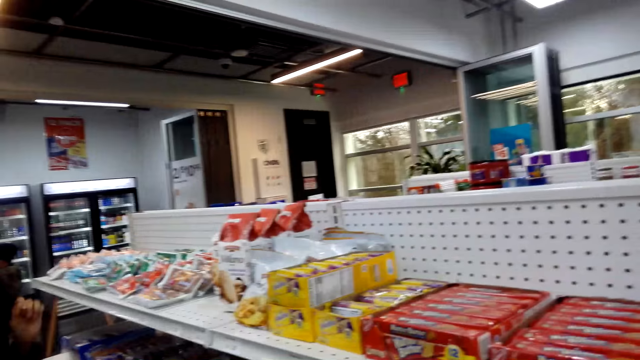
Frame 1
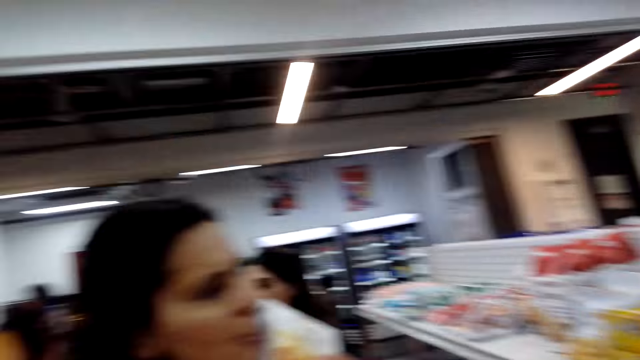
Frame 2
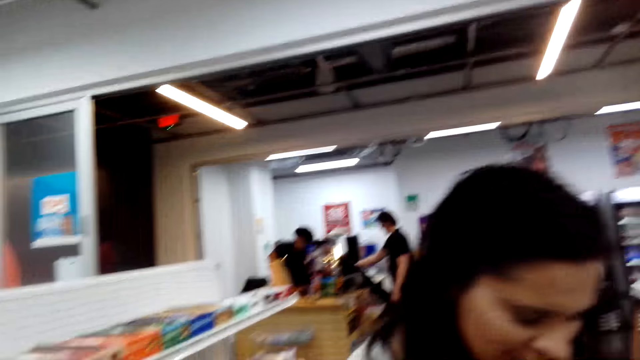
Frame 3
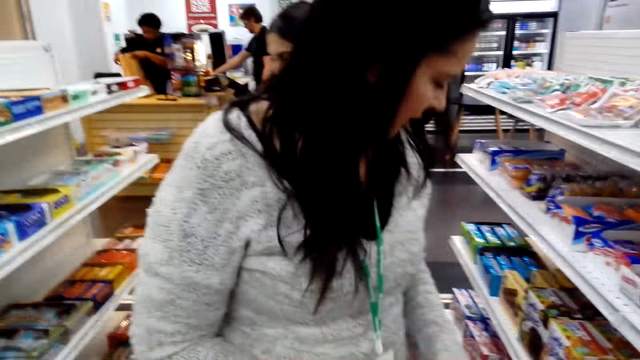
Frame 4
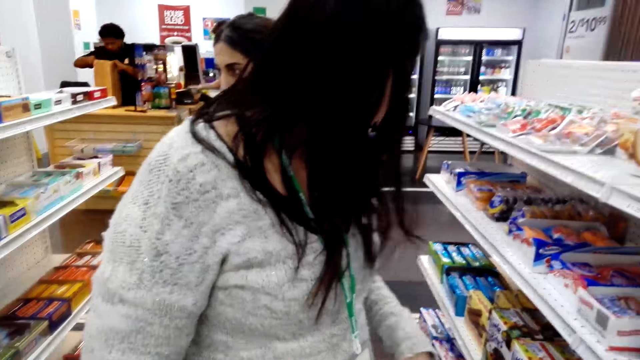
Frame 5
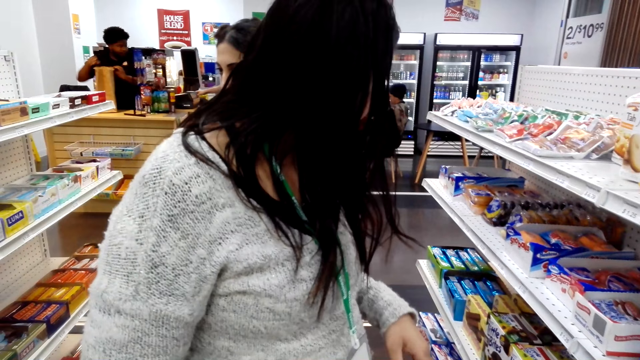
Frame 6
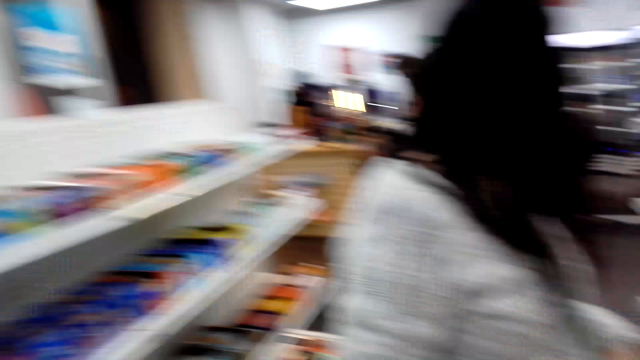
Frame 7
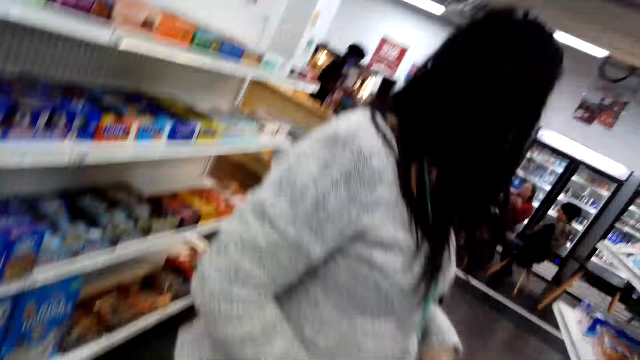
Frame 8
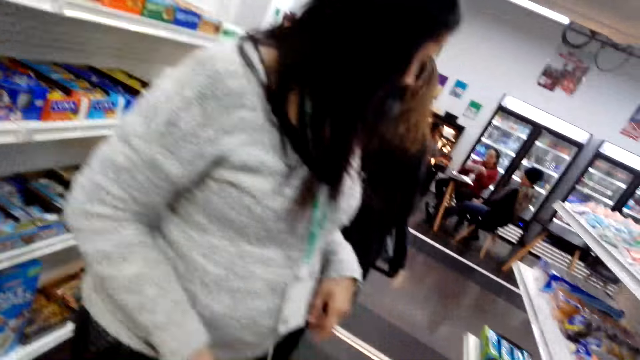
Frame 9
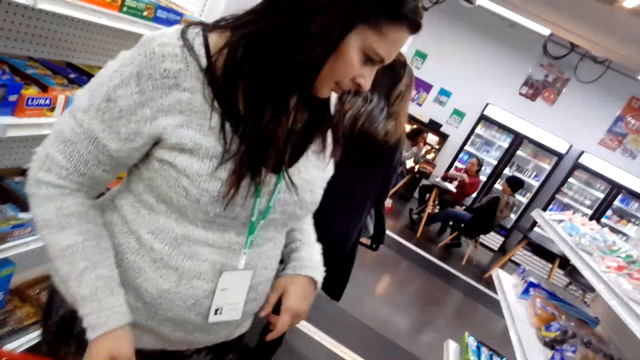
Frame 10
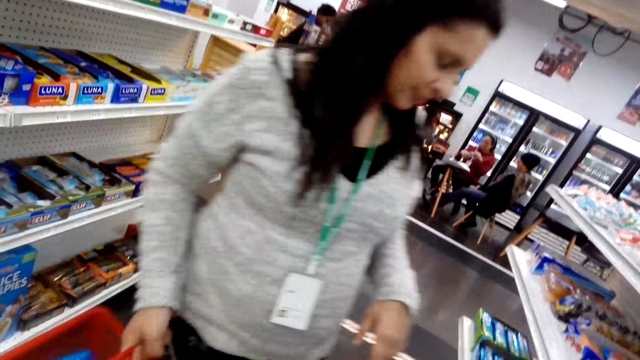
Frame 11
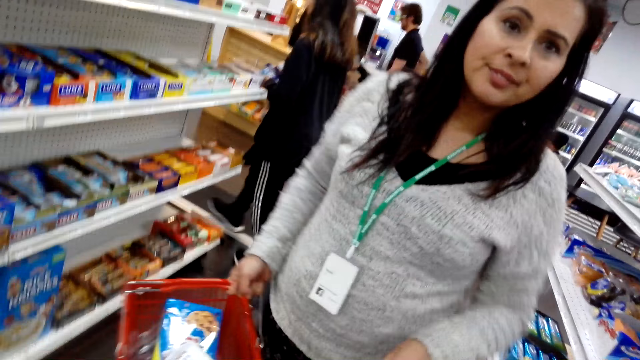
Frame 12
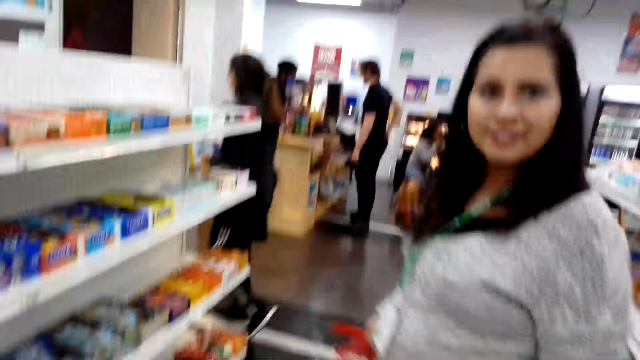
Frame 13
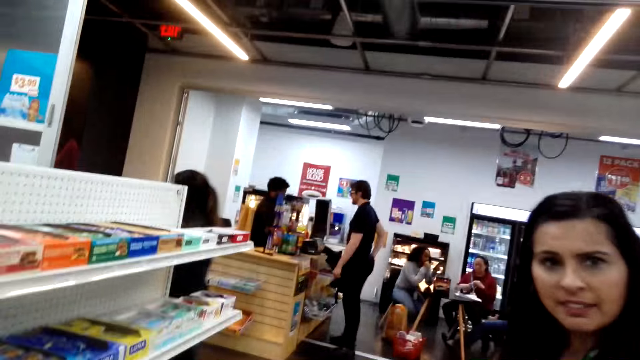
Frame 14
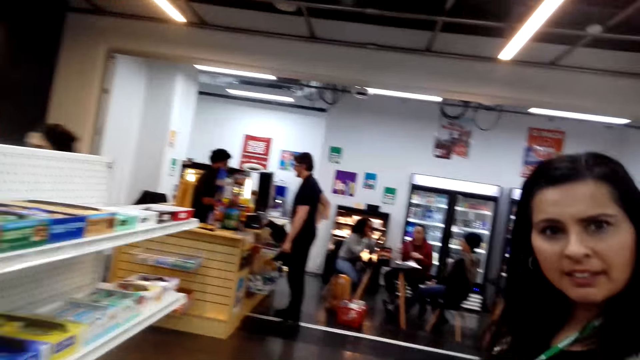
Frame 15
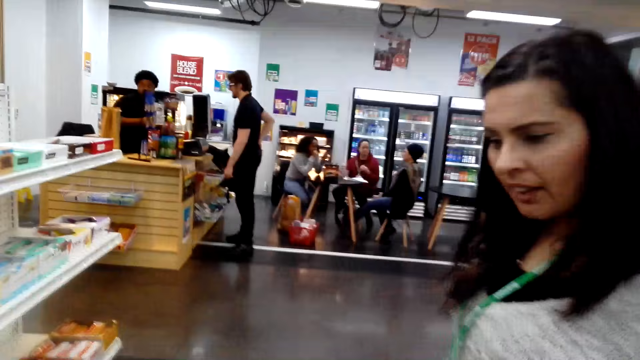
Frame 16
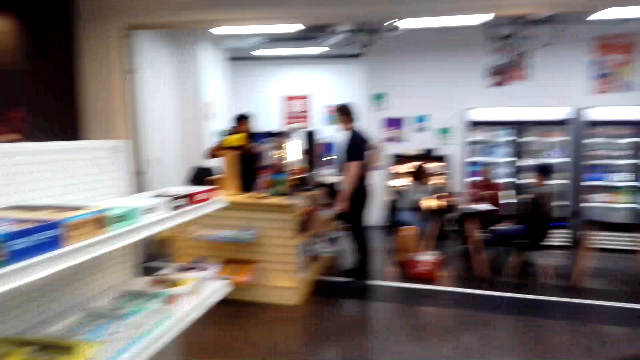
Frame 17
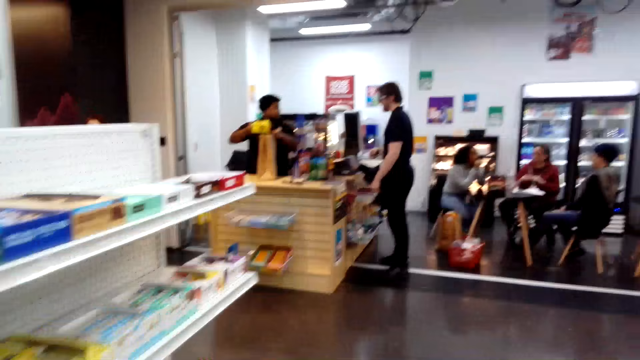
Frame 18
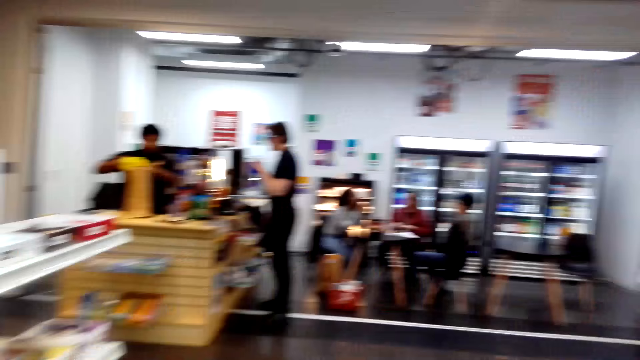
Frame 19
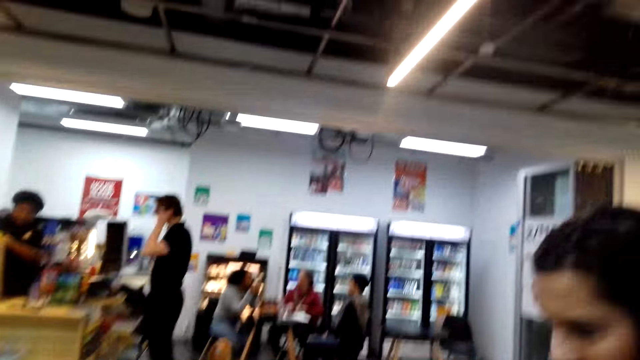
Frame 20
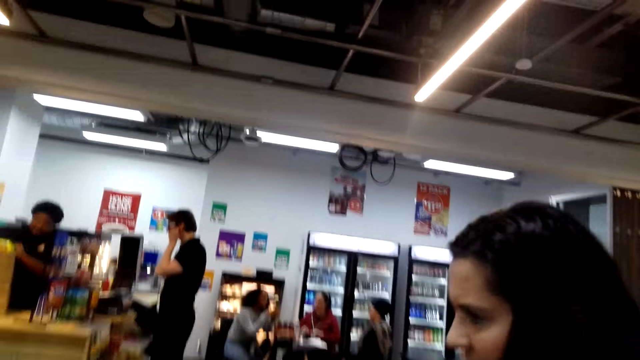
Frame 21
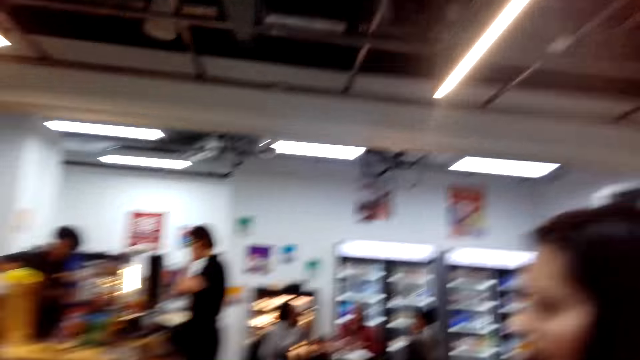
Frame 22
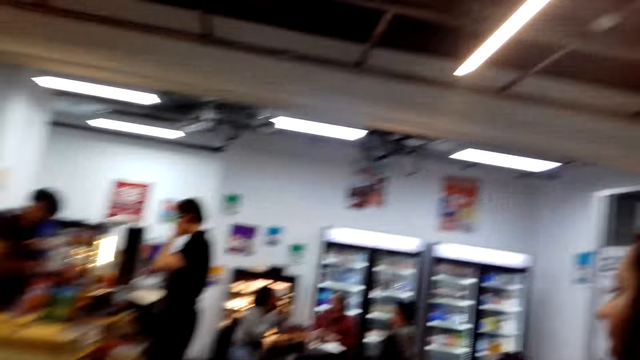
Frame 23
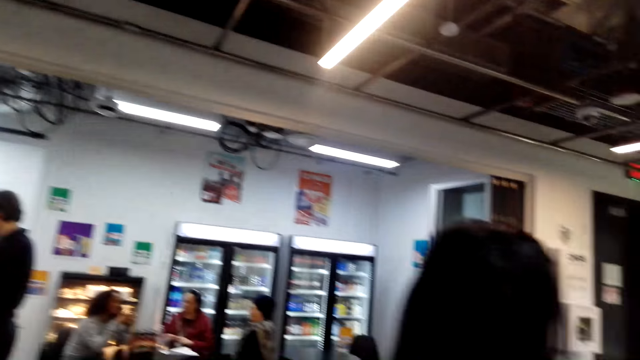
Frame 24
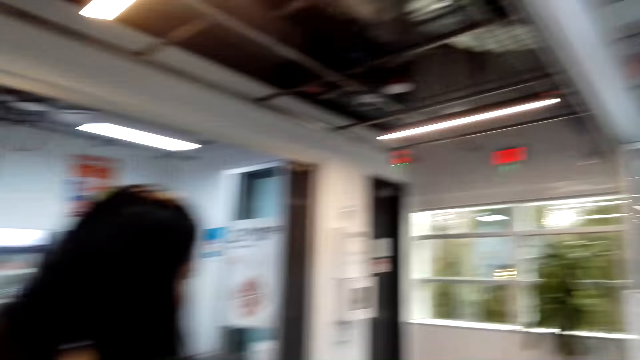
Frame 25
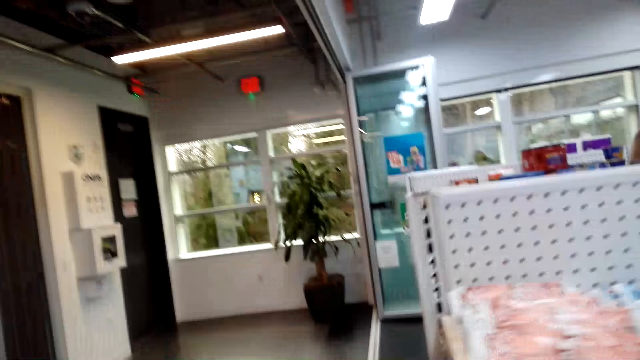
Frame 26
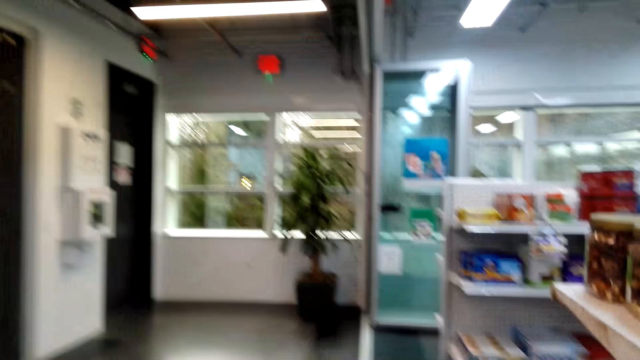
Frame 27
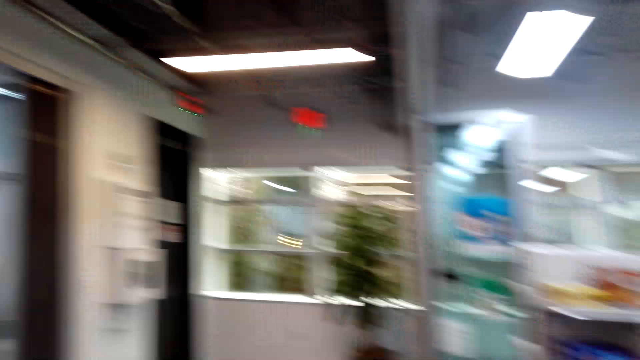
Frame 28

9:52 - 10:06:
The camera wearer speaks to a woman. The woman looks at the camera wearer. The camera wearer walks in the supermarket.

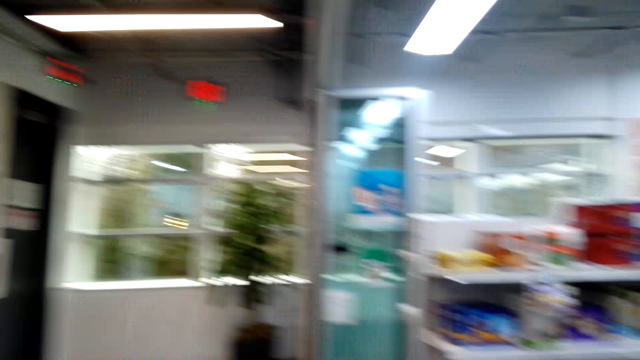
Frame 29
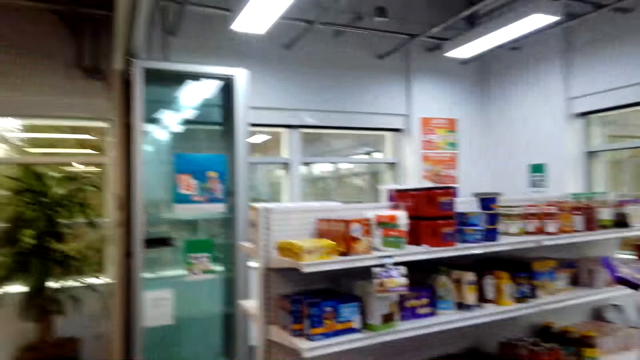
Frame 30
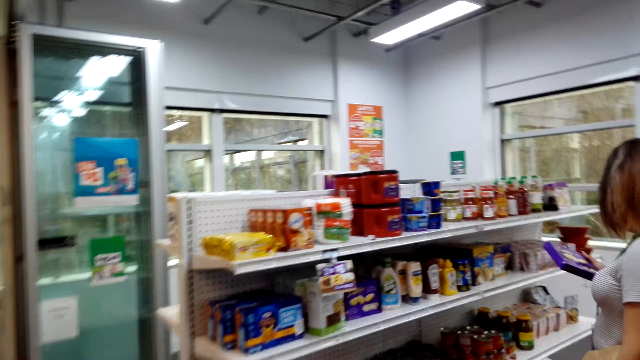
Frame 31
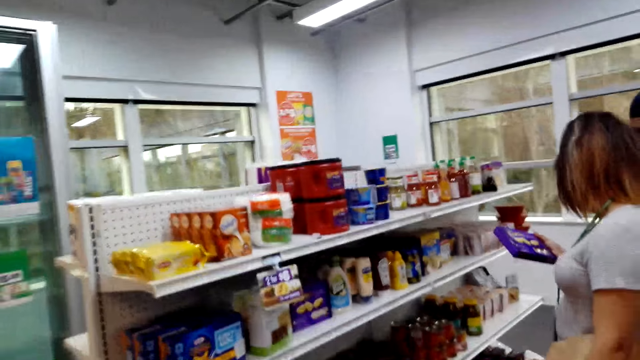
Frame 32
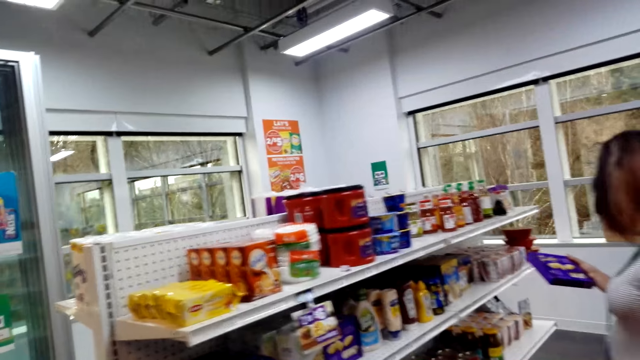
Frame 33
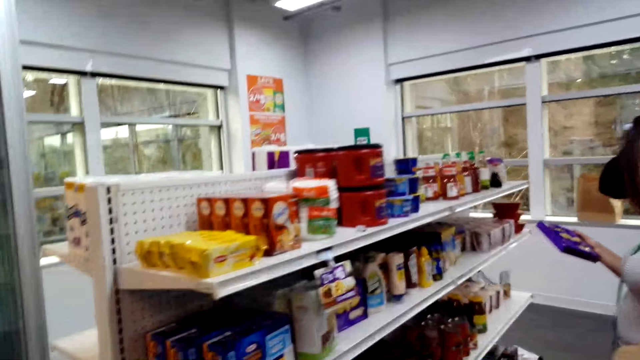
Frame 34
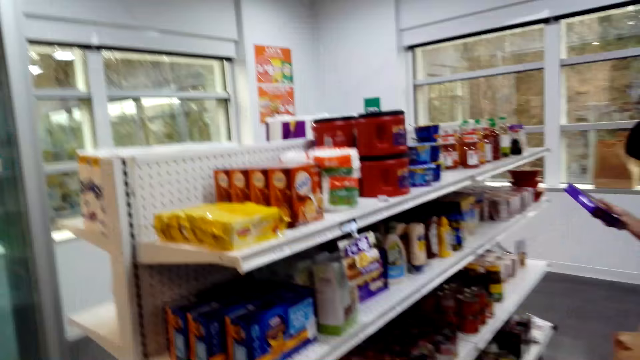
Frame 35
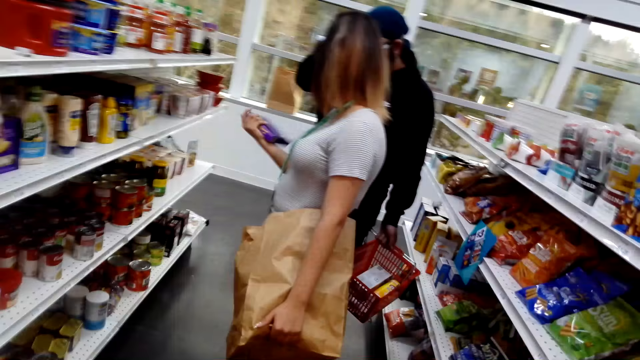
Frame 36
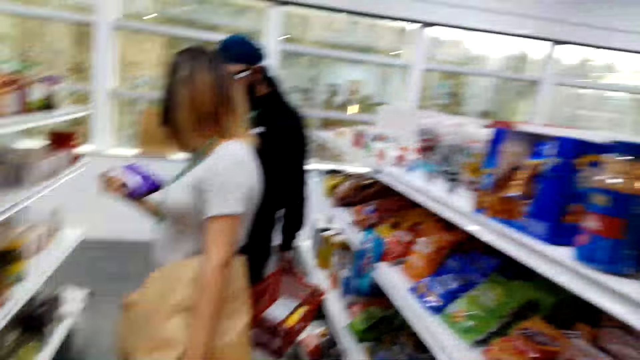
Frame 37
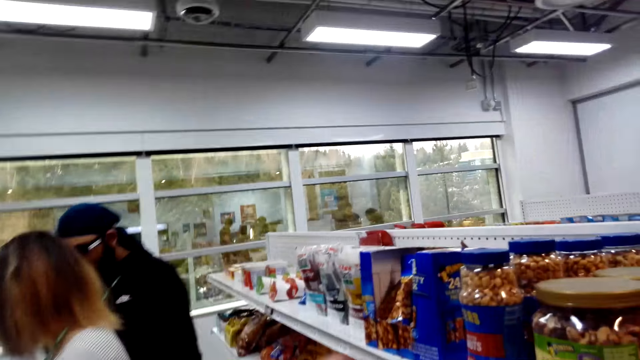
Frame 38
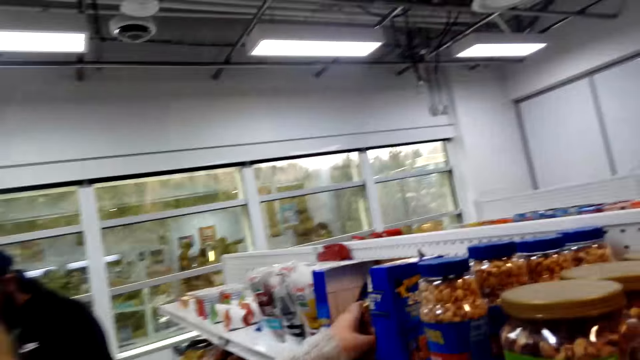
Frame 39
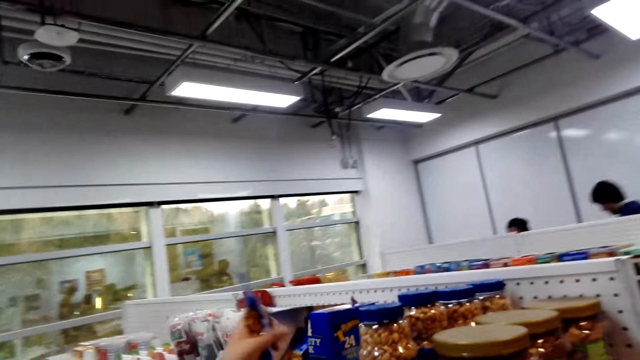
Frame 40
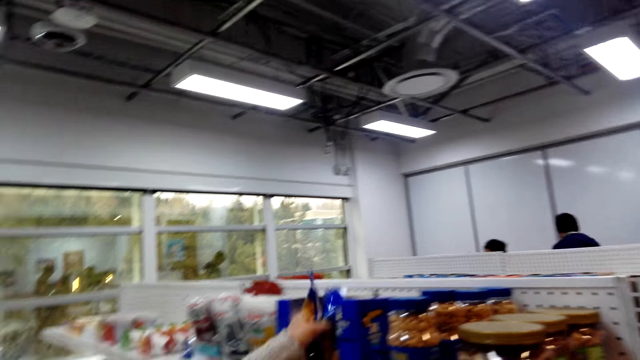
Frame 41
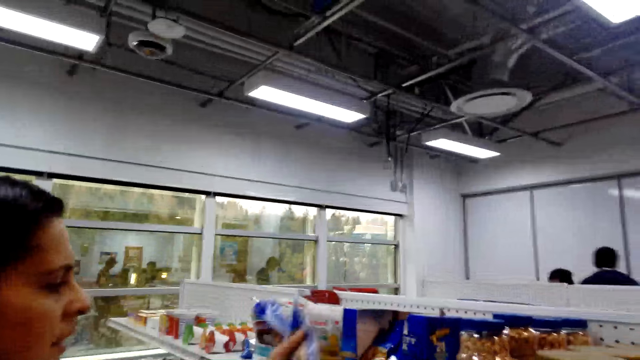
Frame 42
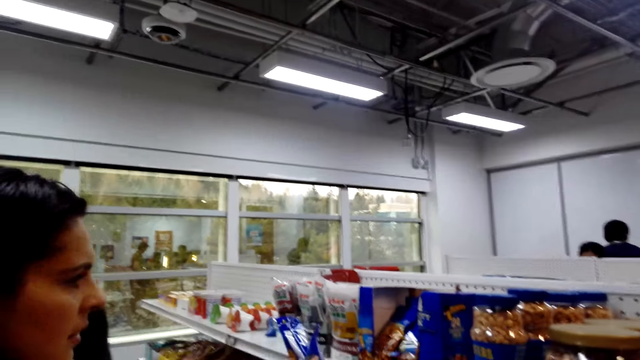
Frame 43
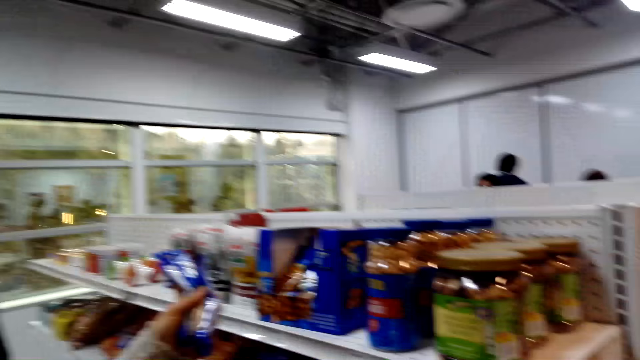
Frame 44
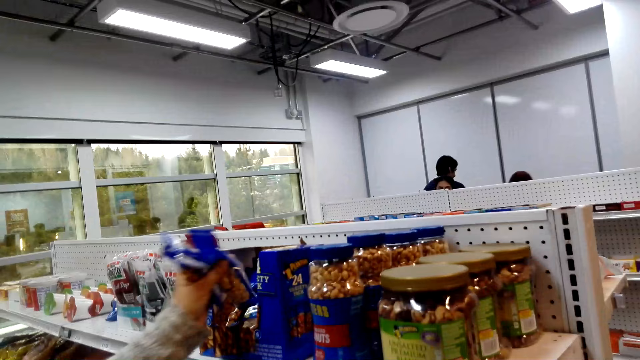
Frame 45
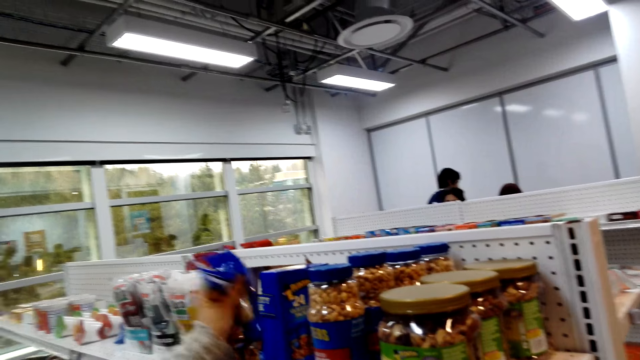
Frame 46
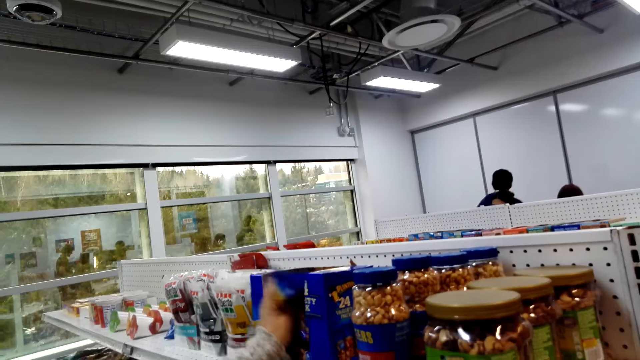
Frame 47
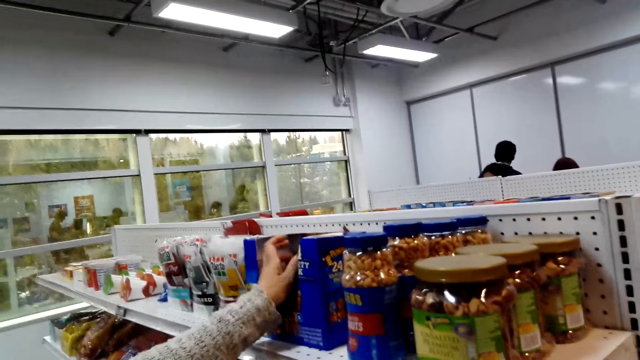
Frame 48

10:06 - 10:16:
The camera wearer looks around. A person holds a box. A woman picks peanuts. Another woman picks candies from the shelf. The camera wearer speaks to the other woman. The other woman puts back the peanuts.
